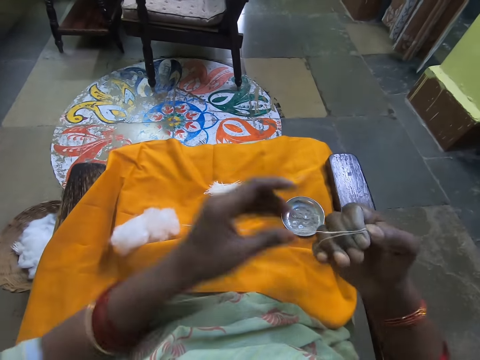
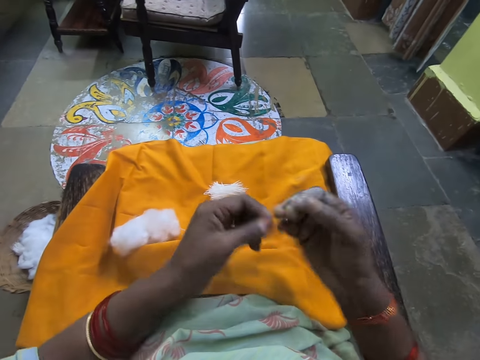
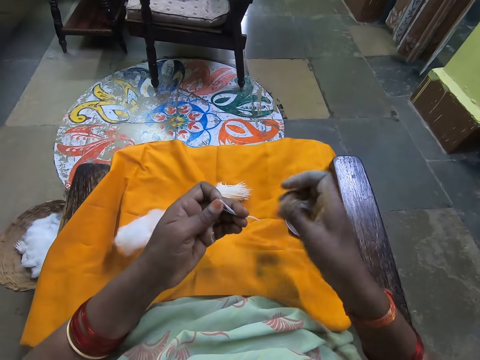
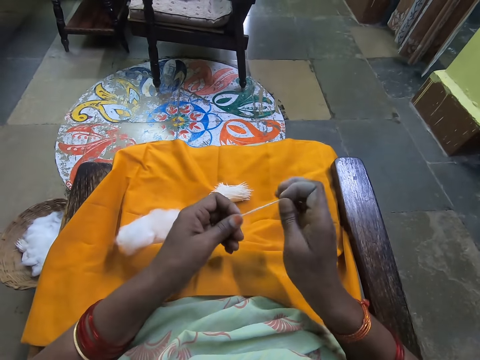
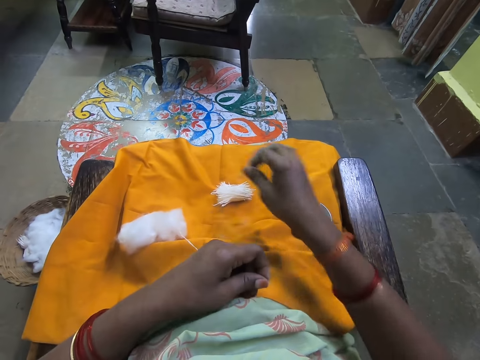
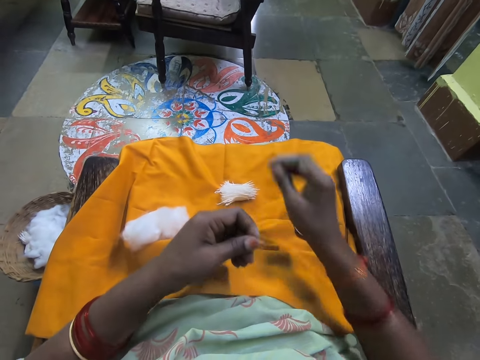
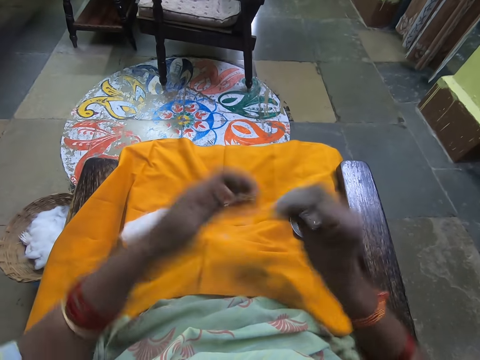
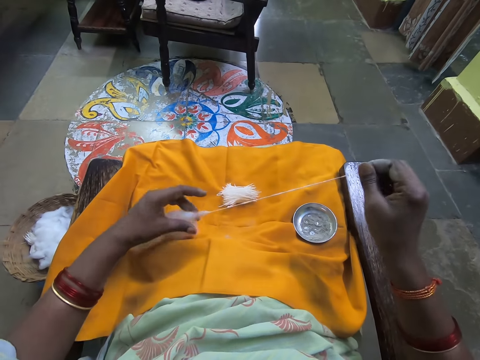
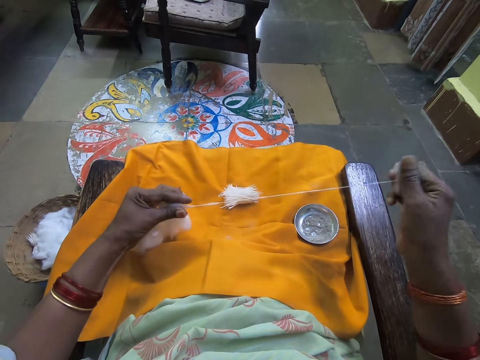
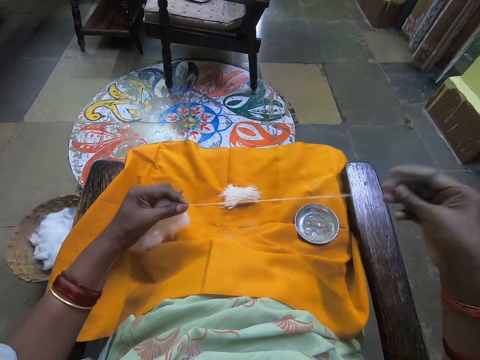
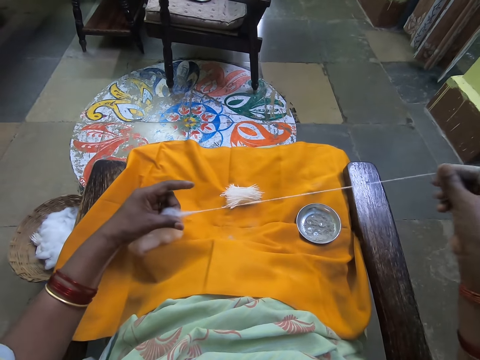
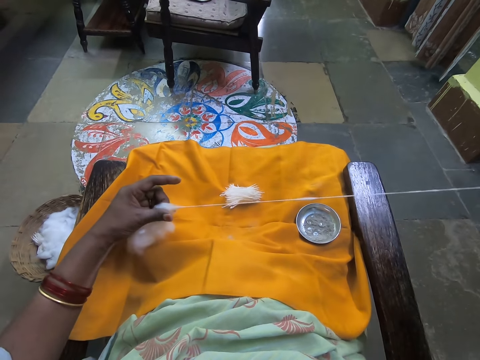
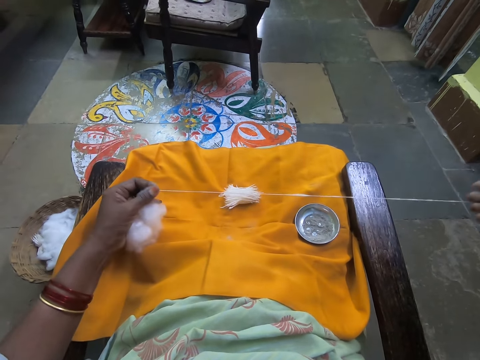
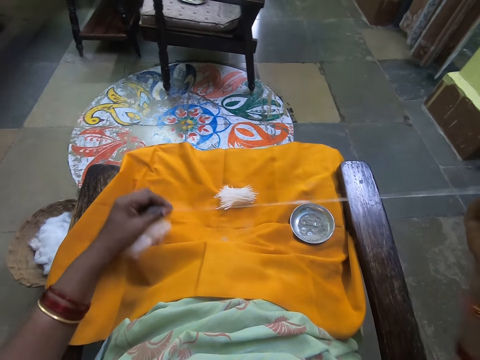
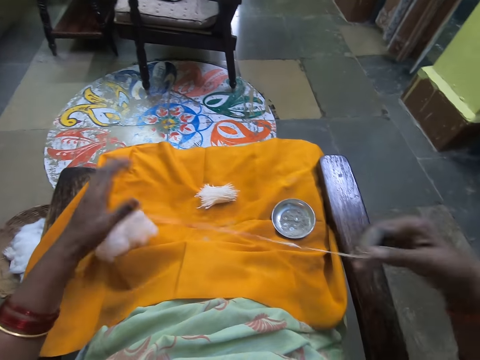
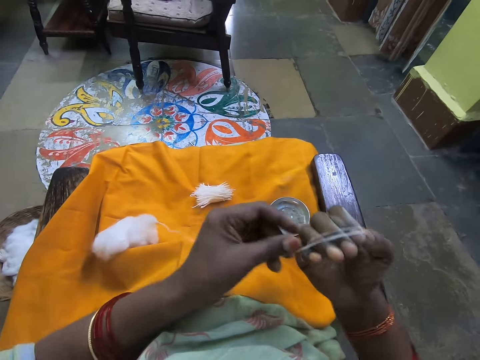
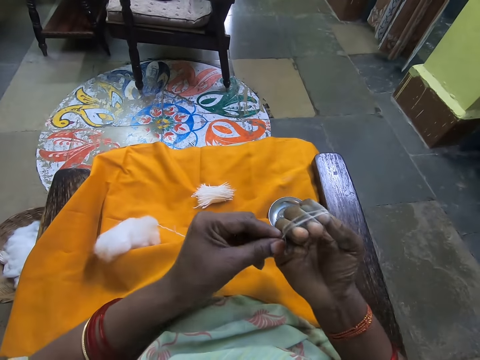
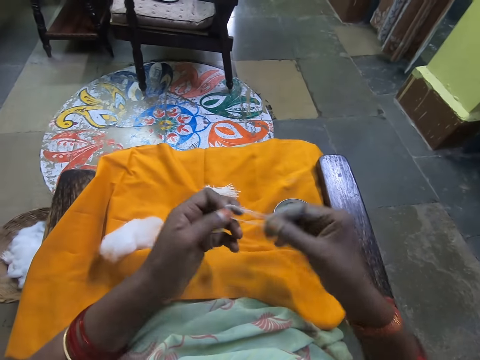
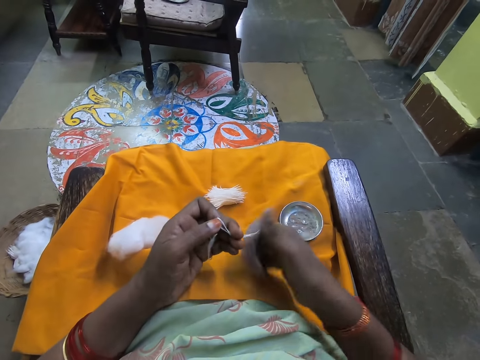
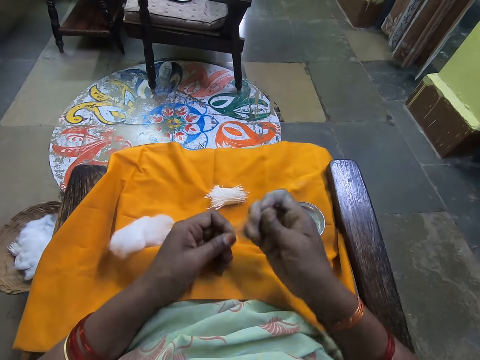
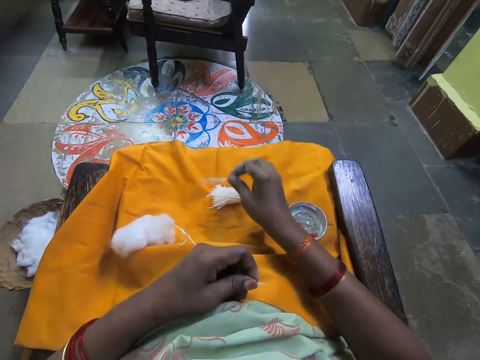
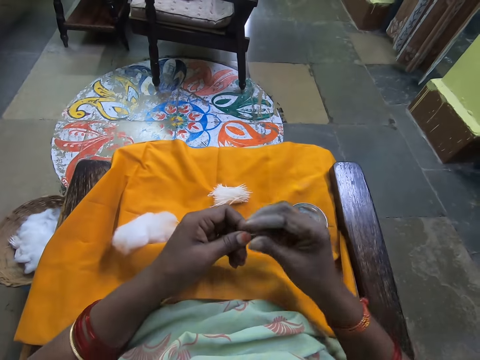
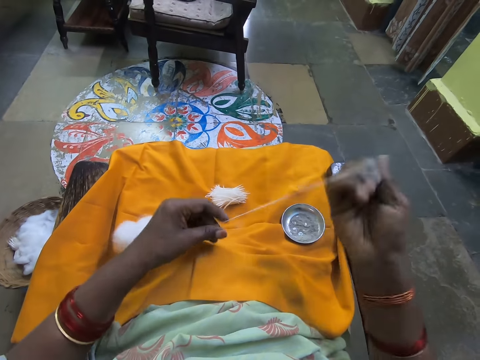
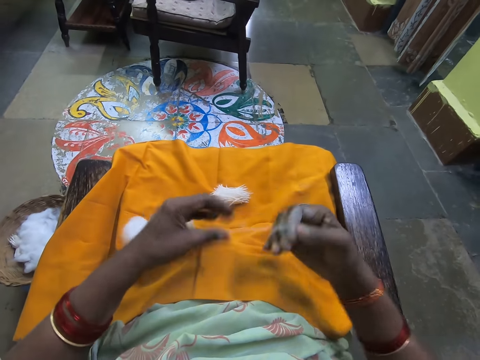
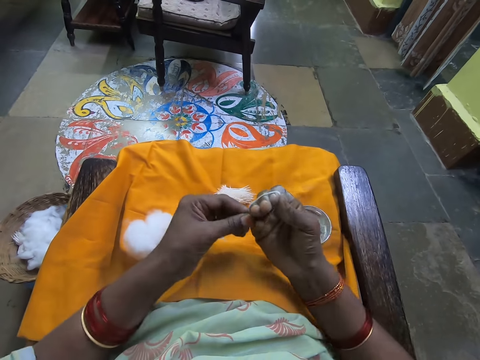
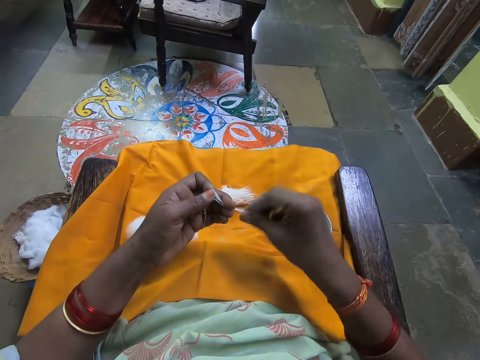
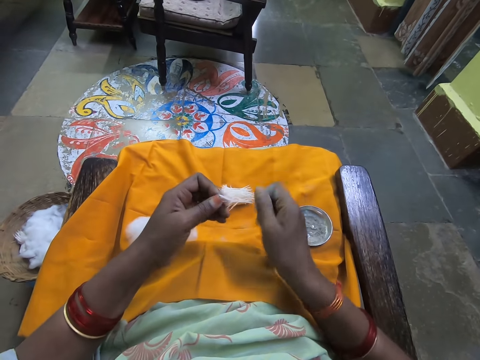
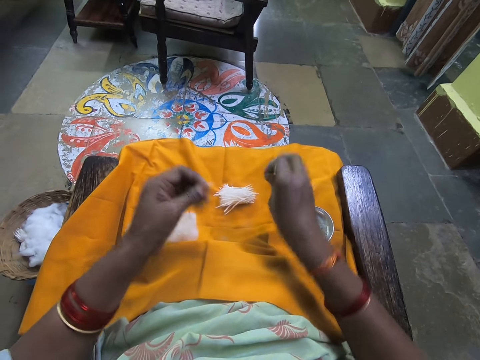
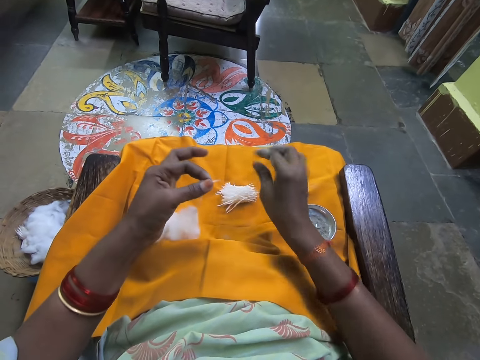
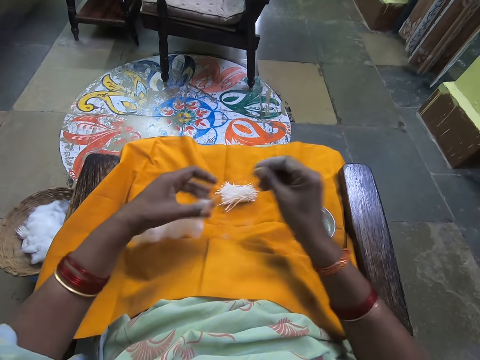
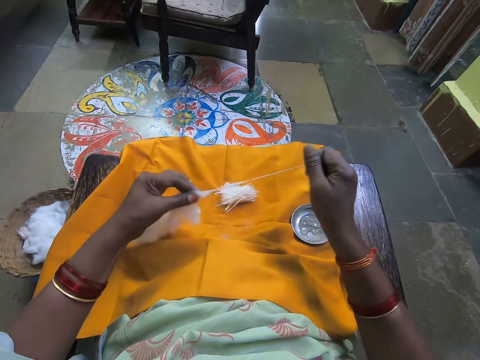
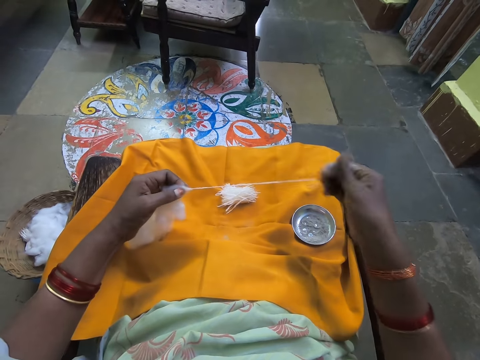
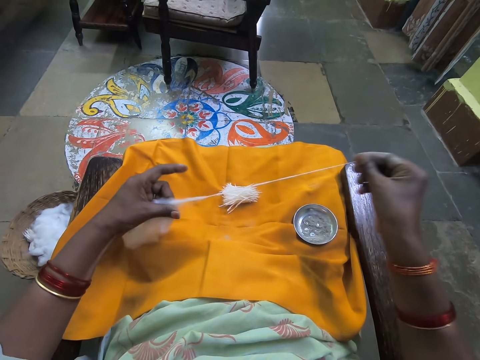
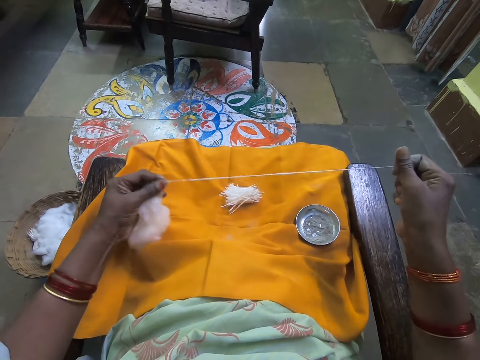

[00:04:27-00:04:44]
The camera wearer places the cotton on the other cottons. She rolls the cotton wool with her finger. She places the cotton on the other cottons. She rolls the cotton wool with her finger. She places the cotton on the other cottons. She rolls the cotton wool with her finger.

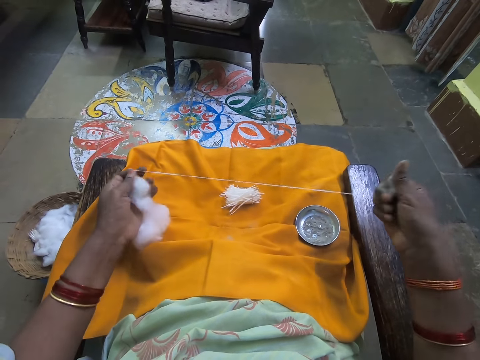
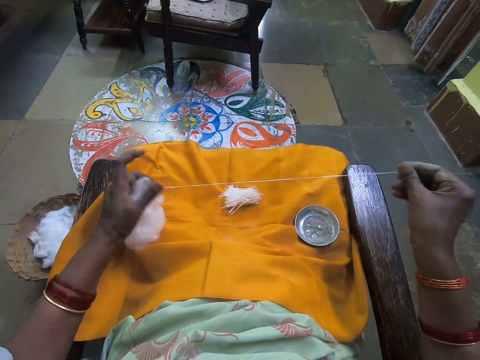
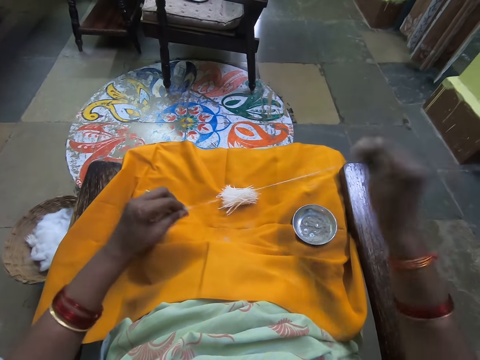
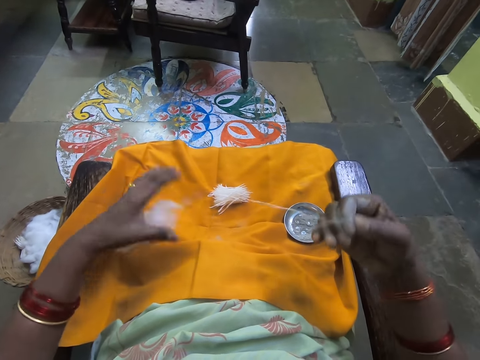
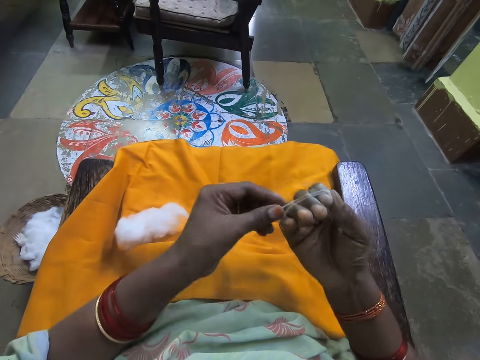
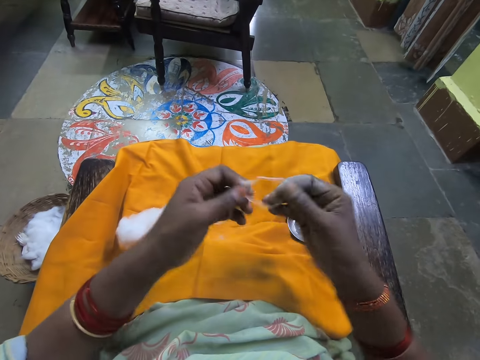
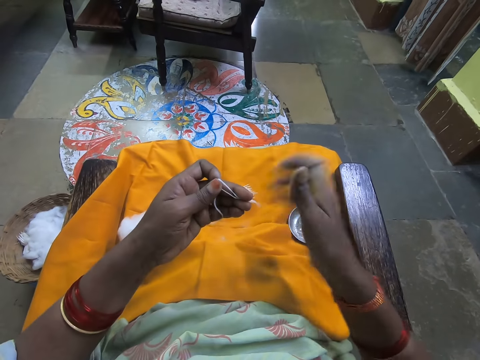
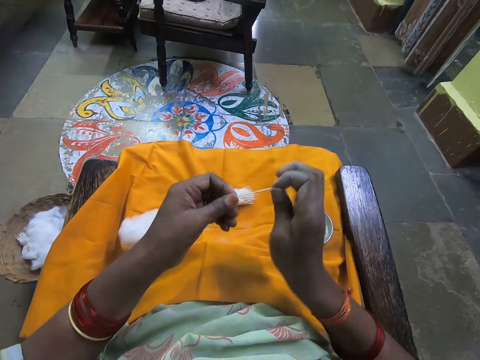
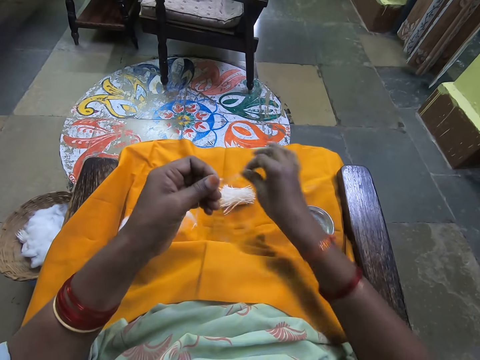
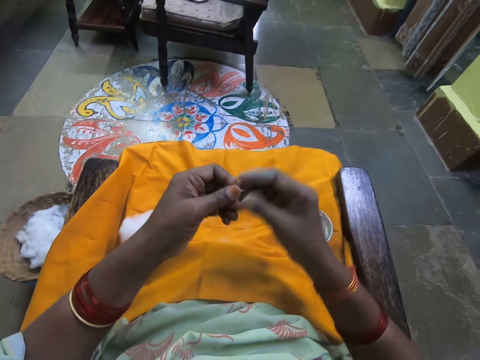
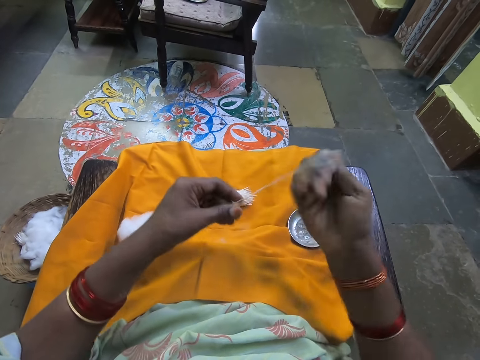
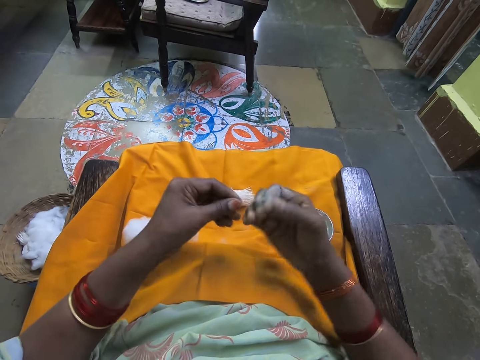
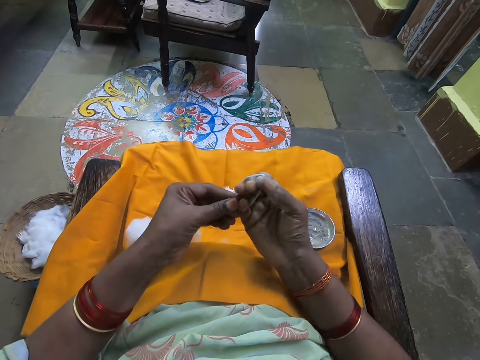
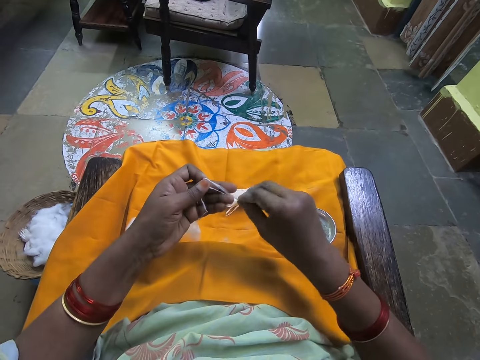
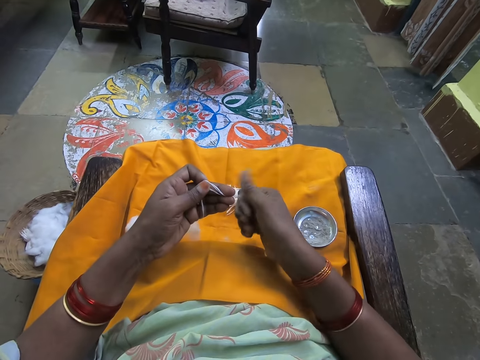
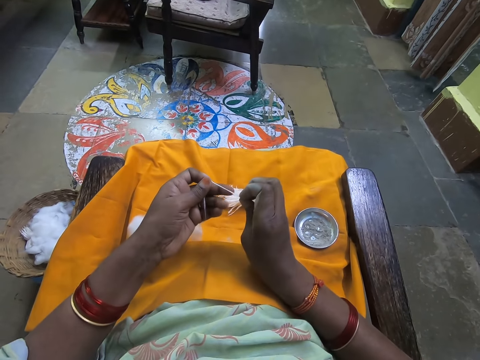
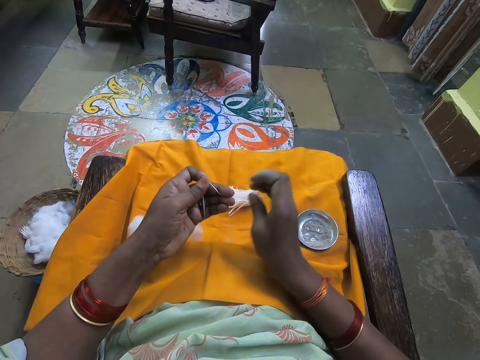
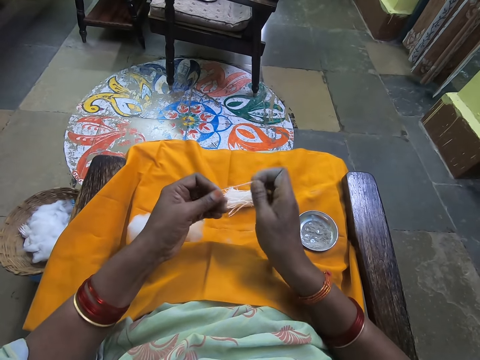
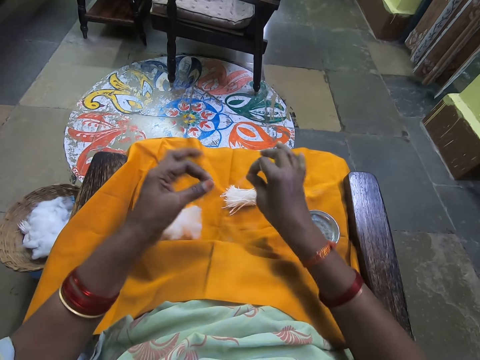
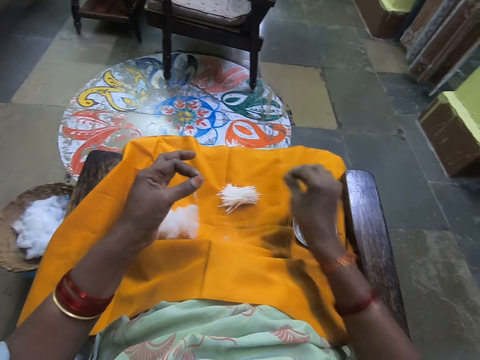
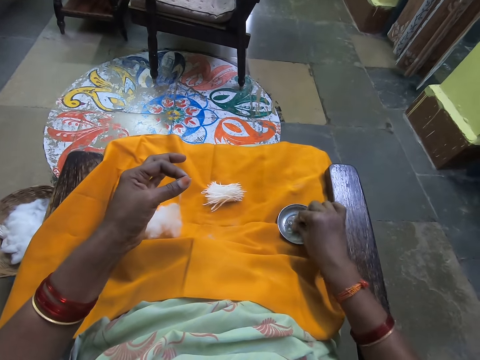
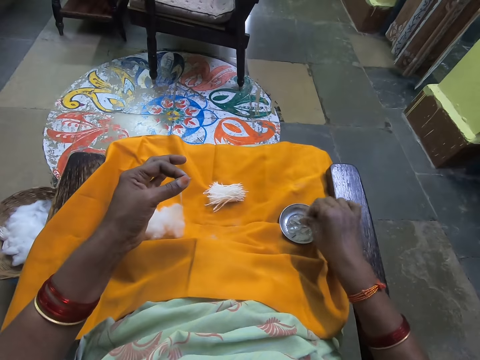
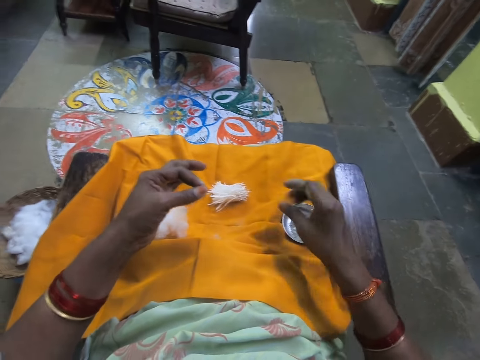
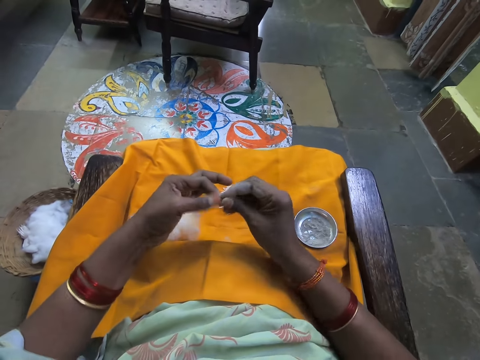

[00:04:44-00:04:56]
The camera wearer wraps the wool on her right hand. She rolls the cotton wool on her fingers. She cuts the wool. She removes the cotton wools from her fingers. She places the cotton wool on the other cotton wools. She pulls the wool. She rolls the cotton wool on her fingers. She wraps the wool on her right hand. She removes the cotton wools from her fingers. She twists the cotton wool with her finger. She cuts the wool. She places the cotton wool on the other cotton wools. She rubs her hand in ash. She dips her finger in the powder.
